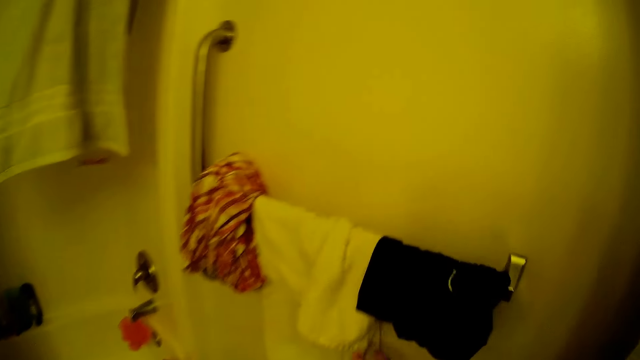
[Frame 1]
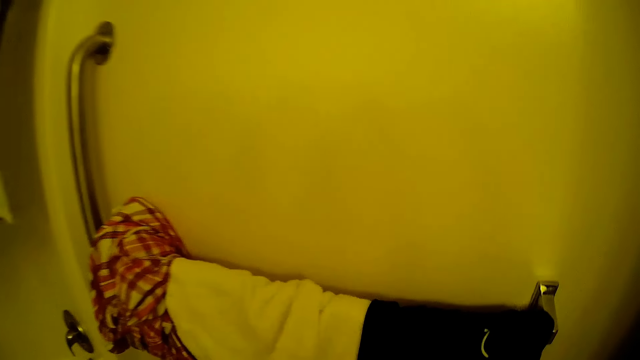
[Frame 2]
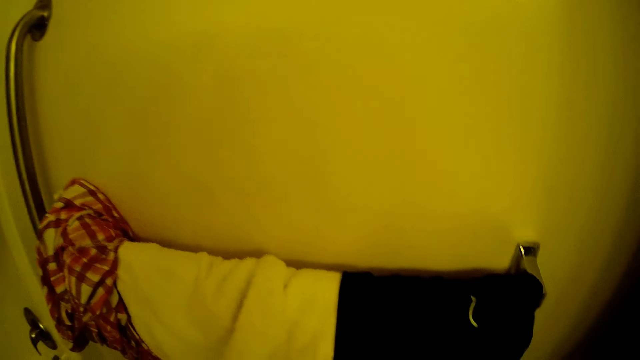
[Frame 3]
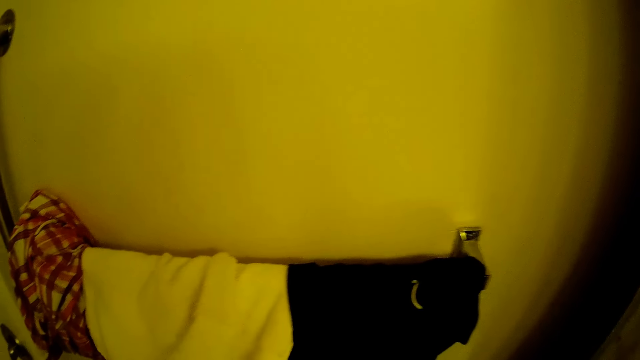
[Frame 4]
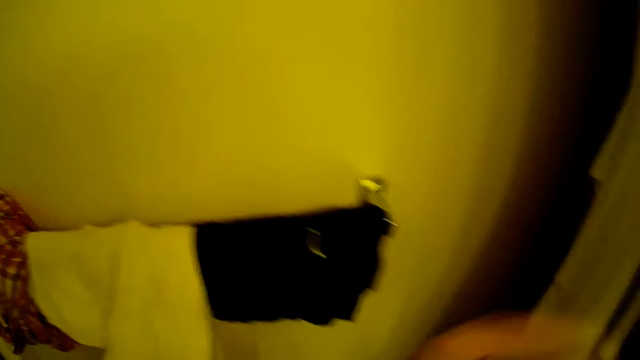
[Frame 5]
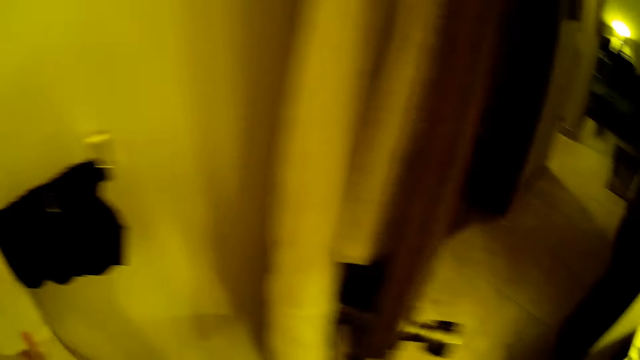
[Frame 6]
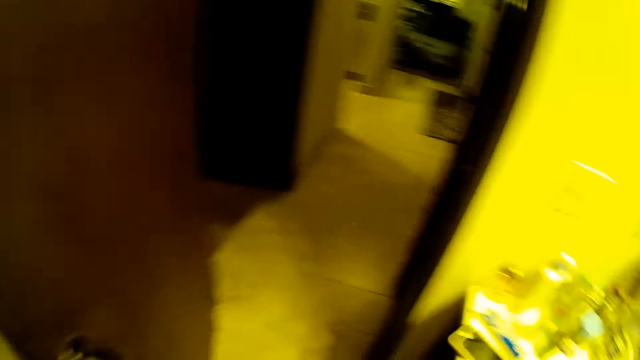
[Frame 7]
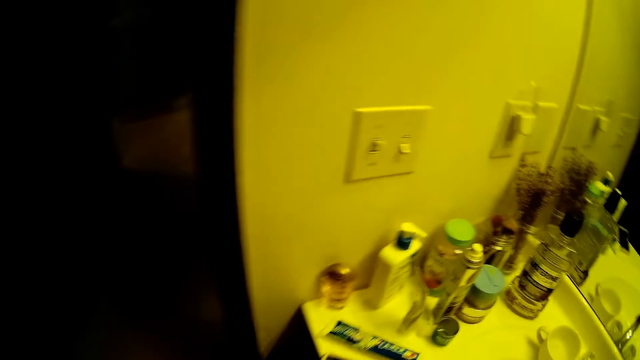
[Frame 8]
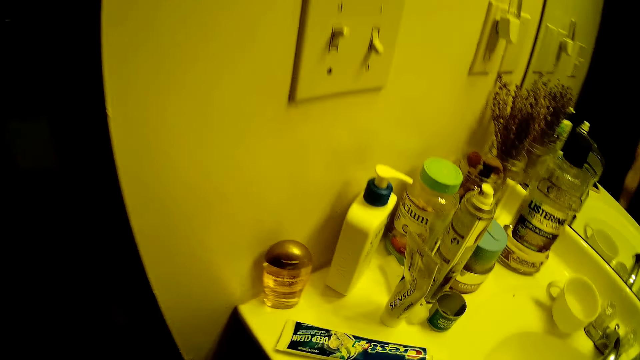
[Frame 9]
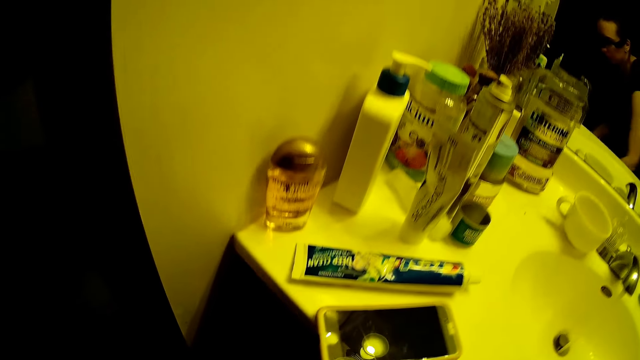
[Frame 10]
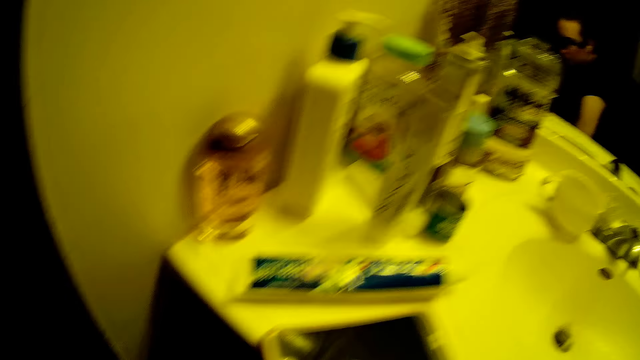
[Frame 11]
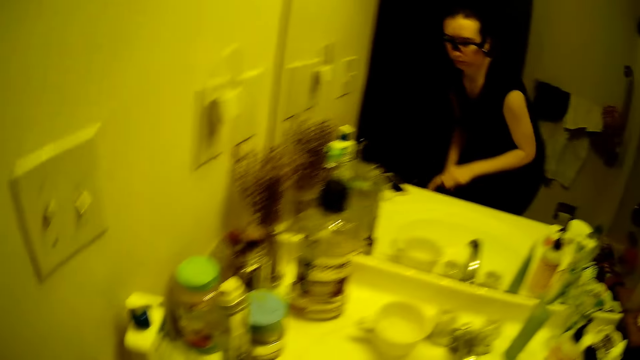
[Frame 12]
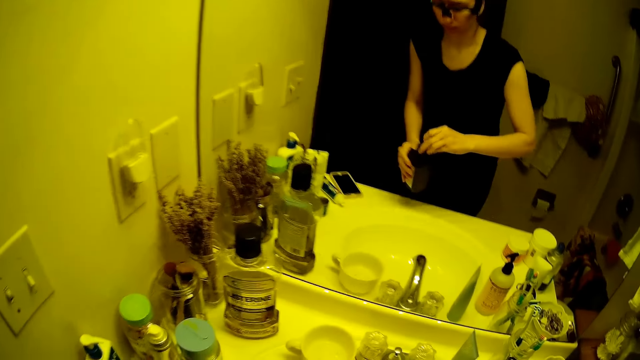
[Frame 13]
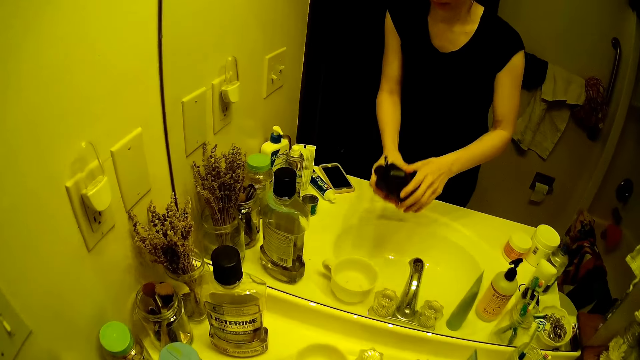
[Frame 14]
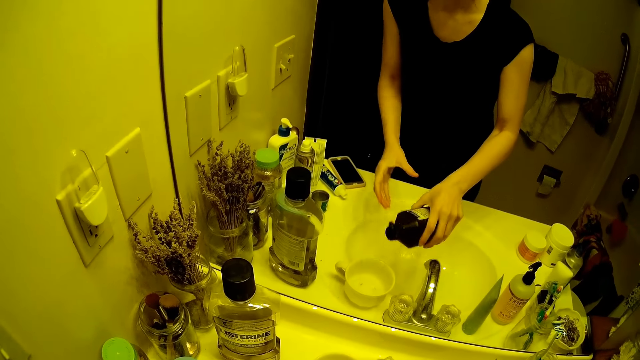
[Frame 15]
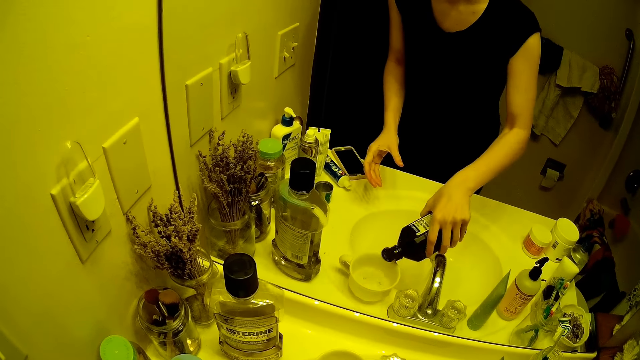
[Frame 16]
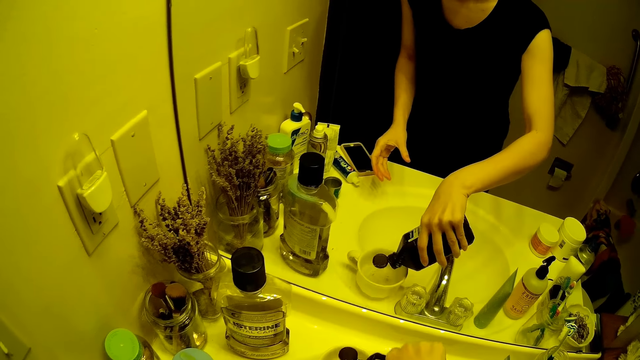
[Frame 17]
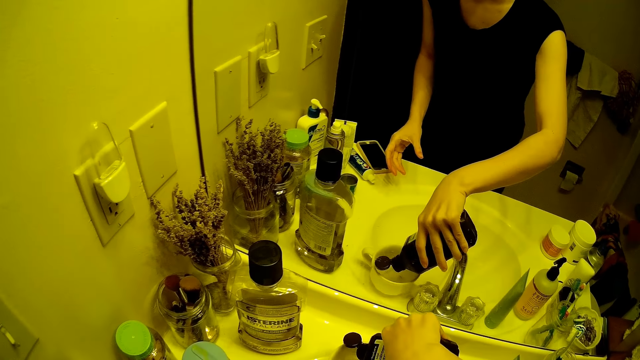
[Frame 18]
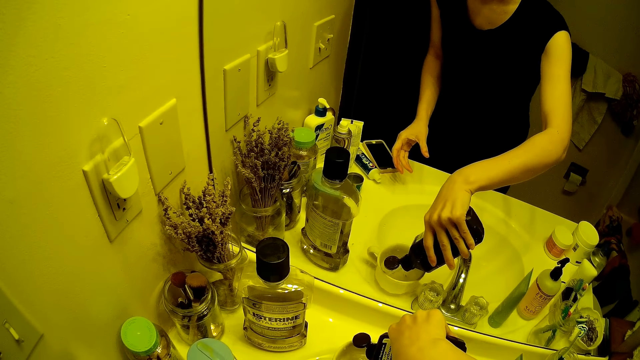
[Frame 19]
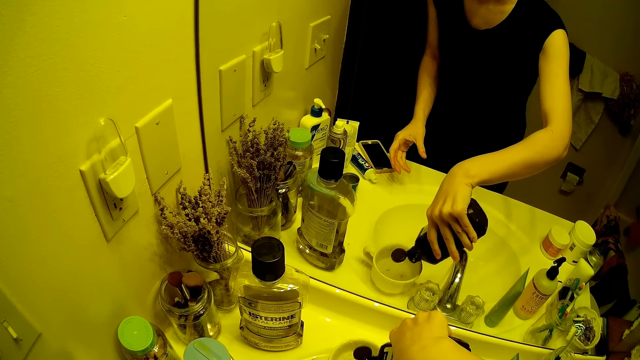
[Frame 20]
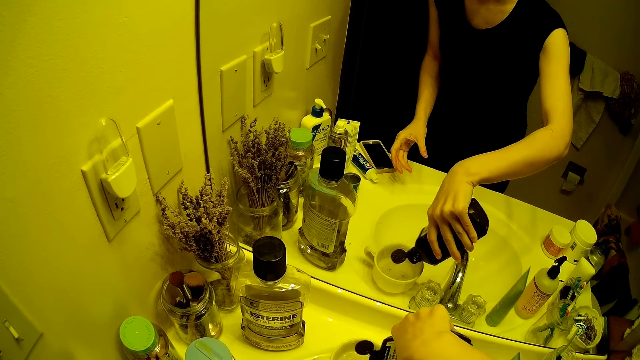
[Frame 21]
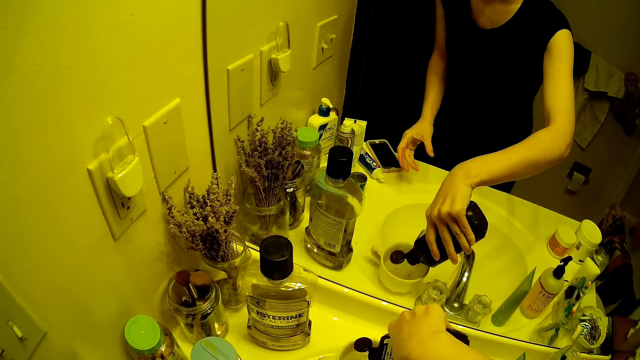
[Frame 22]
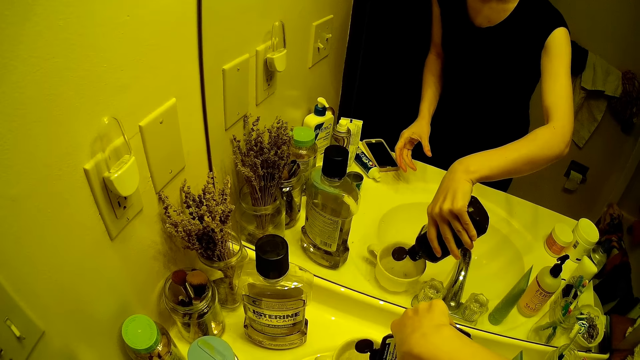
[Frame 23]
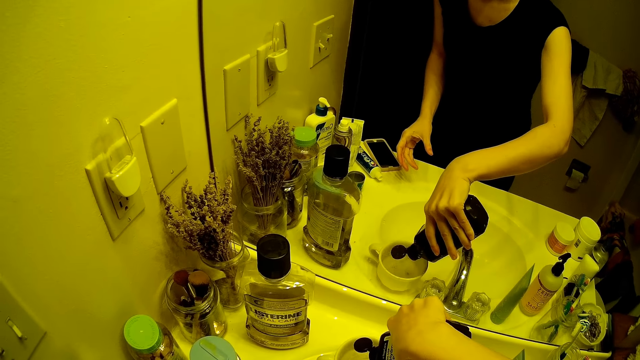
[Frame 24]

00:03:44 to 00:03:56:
The camera wearer wipes both hands with a towel on a towel rack. She turns around and touches the white towel. She turns. She picks up a bottle of hydrogen peroxide from the floor with both hands. She opens the bottle of hydrogen peroxide with her right hand. She pours hydrogen peroxide from the bottle into the cup on the bathroom sink with her right hand.

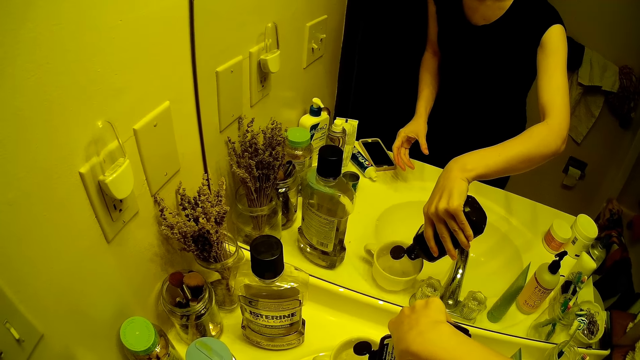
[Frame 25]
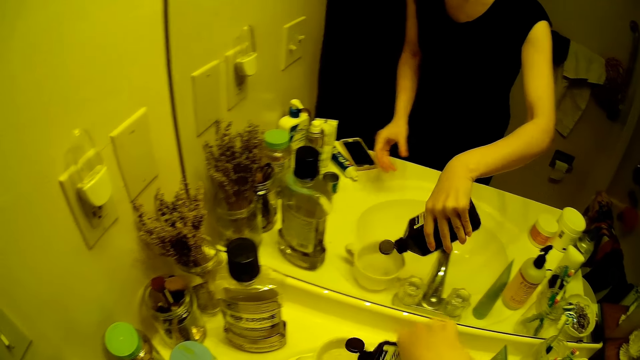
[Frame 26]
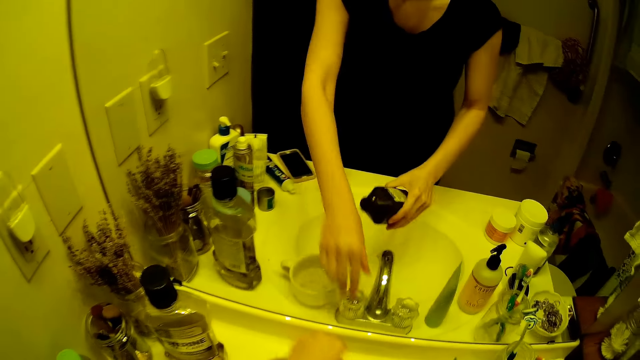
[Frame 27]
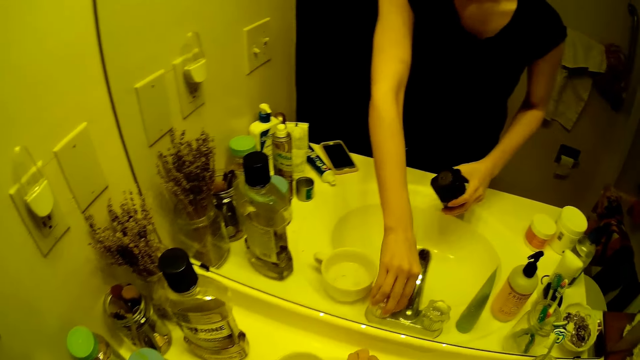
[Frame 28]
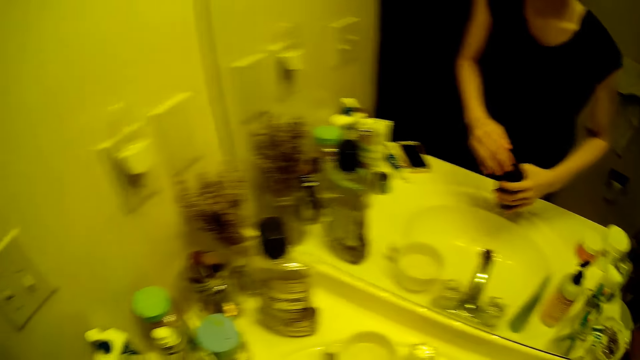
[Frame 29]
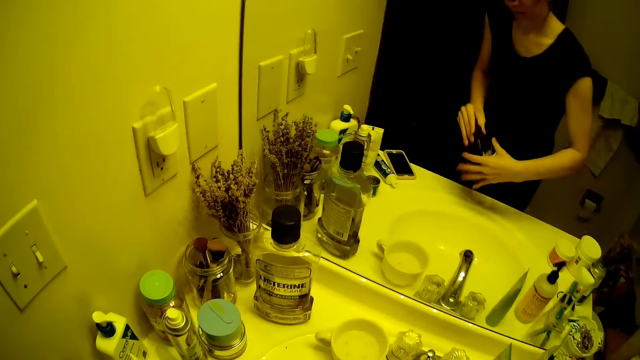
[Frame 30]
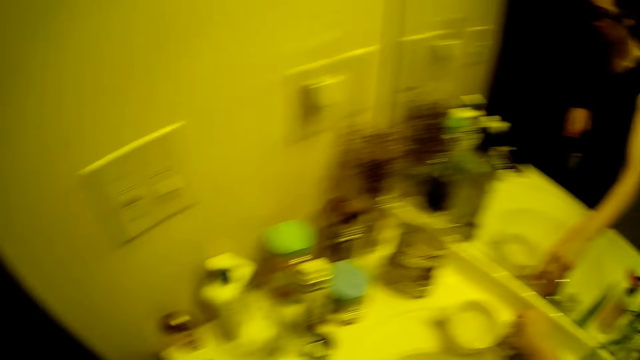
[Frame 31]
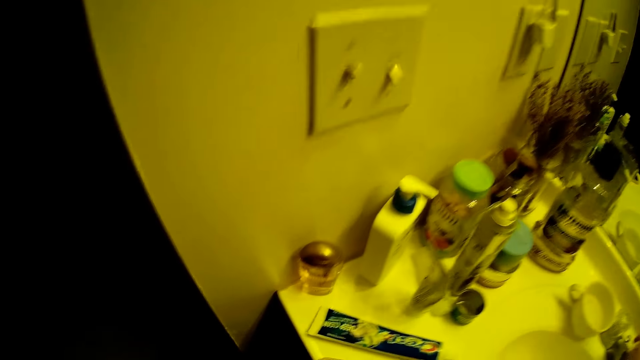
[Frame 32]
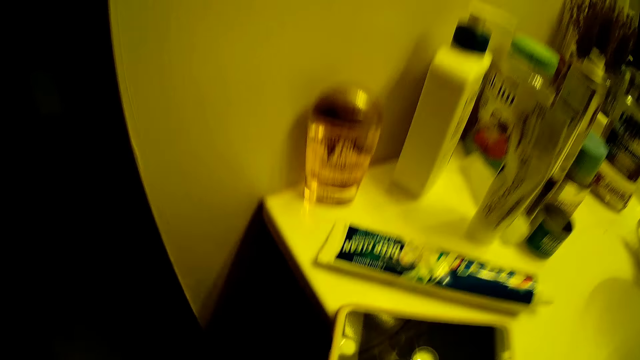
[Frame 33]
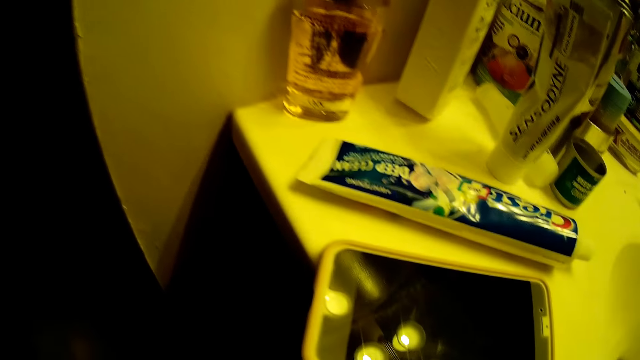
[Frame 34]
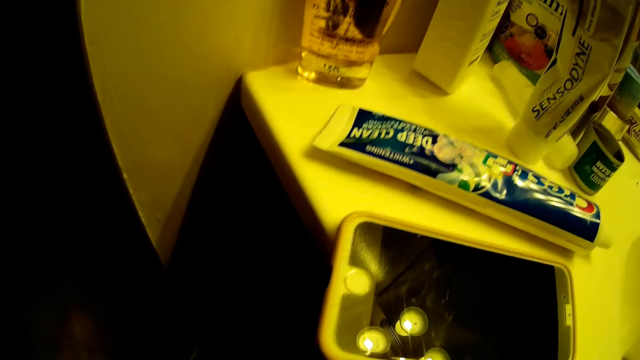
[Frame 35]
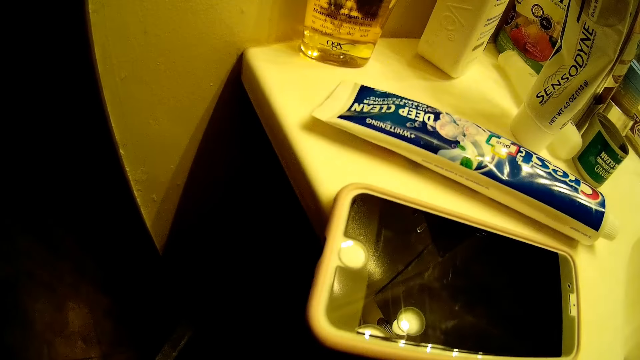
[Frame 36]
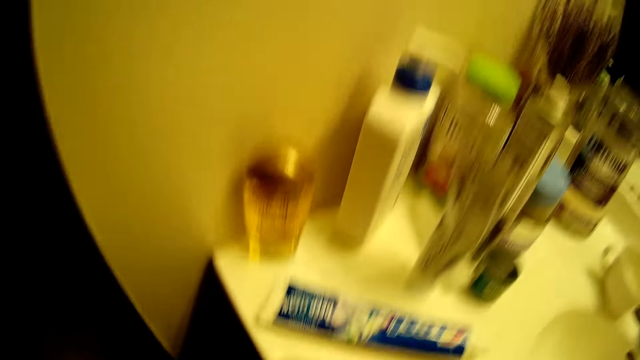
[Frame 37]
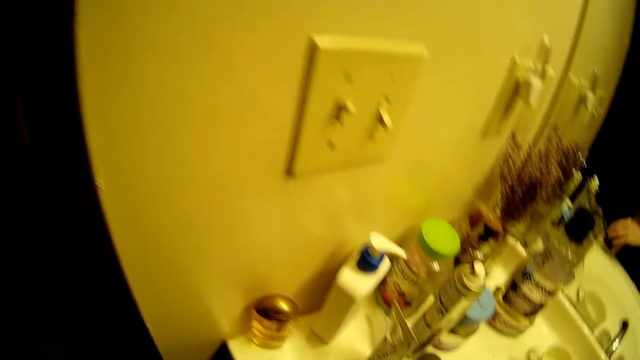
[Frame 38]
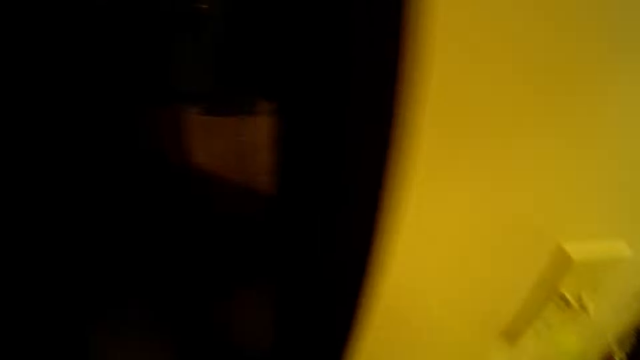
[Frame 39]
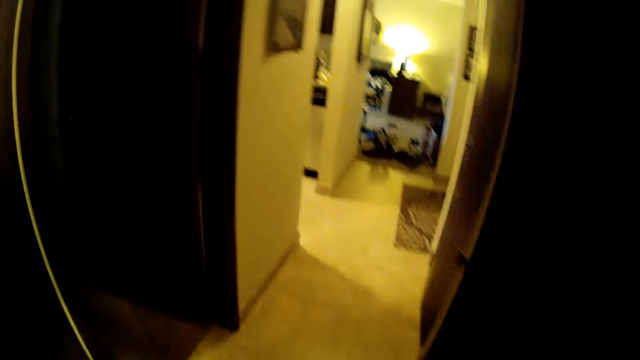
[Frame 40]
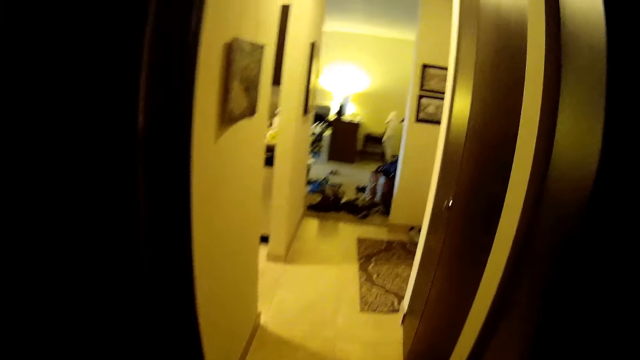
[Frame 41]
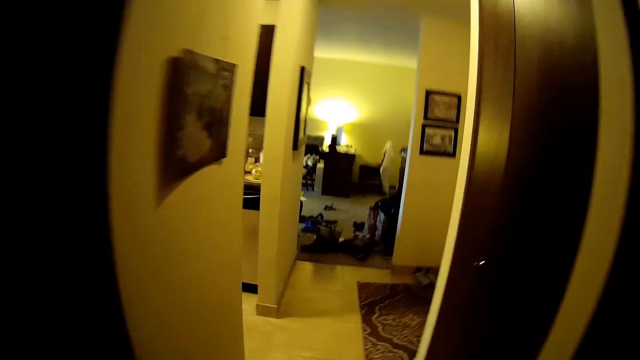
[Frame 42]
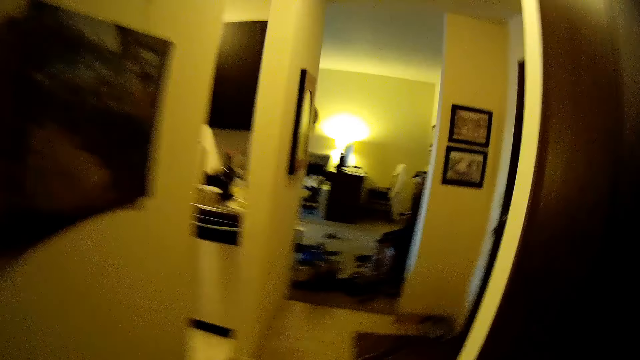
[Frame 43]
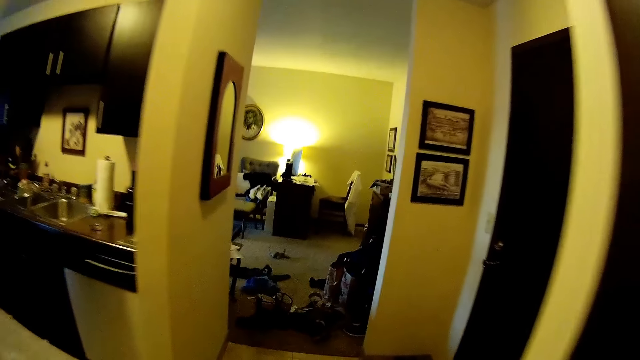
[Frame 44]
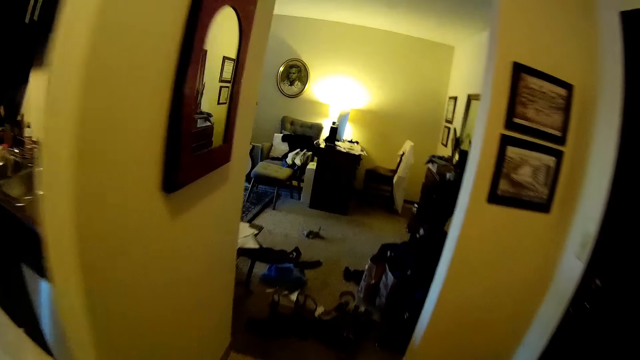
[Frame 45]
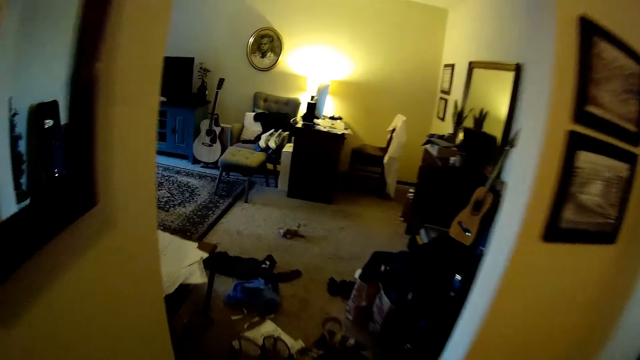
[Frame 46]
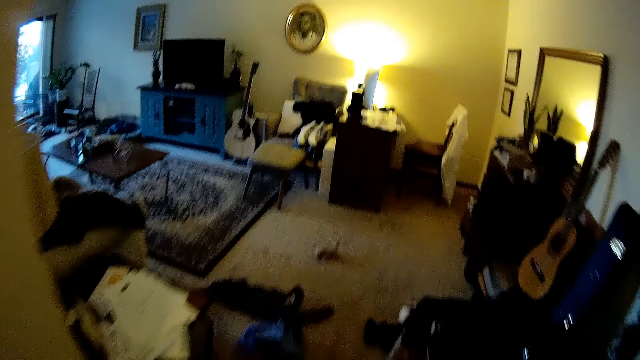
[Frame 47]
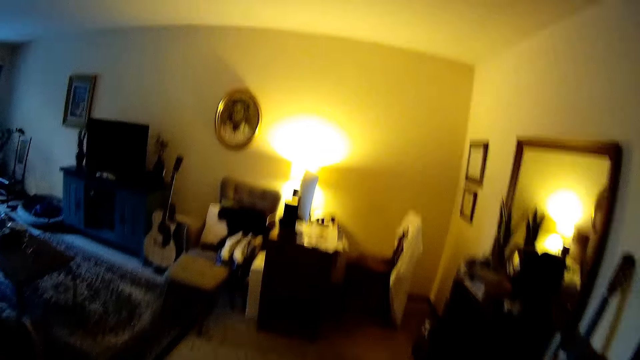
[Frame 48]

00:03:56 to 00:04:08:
The camera wearer closes the left head of the bathroom sink faucet with her left hand. She closes the bottle of hydrogen peroxide with her left hand. She holds the bottle of hydrogen peroxide with her left hand. She closes the left head of the bathroom sink faucet with her right hand. She touches the tap. She walks out of the bathroom through the corridor into the living room.
